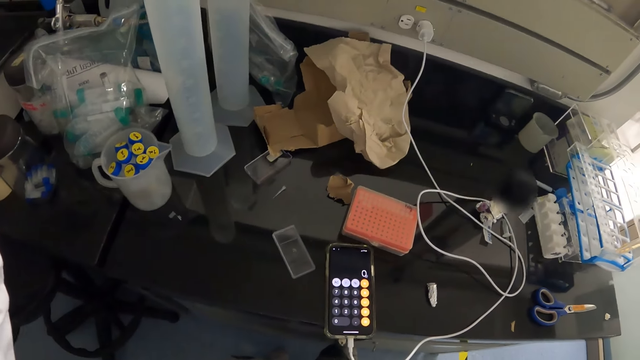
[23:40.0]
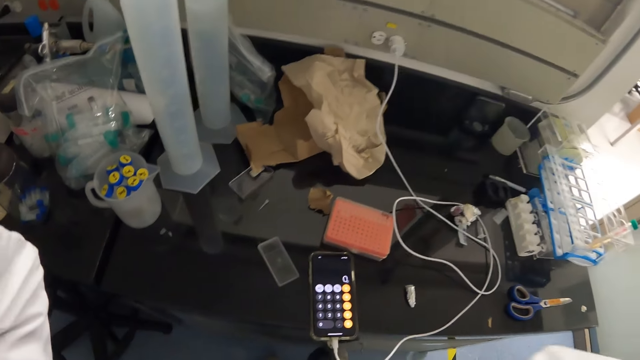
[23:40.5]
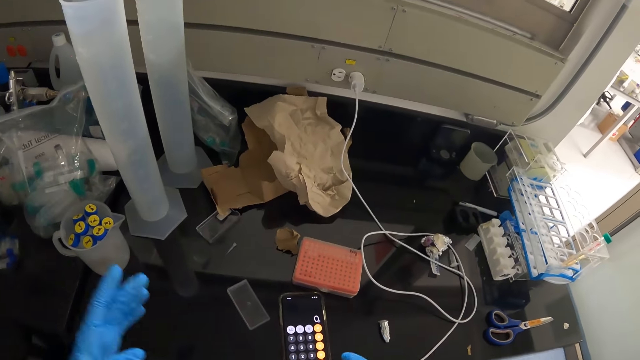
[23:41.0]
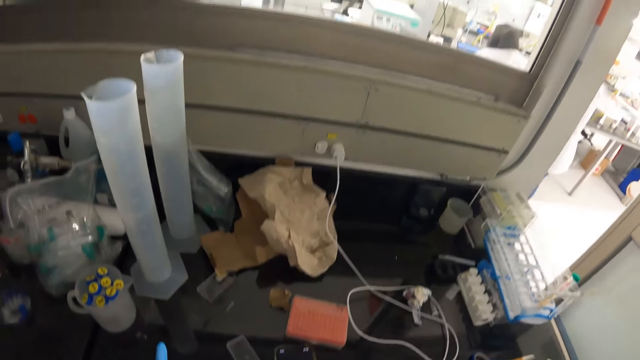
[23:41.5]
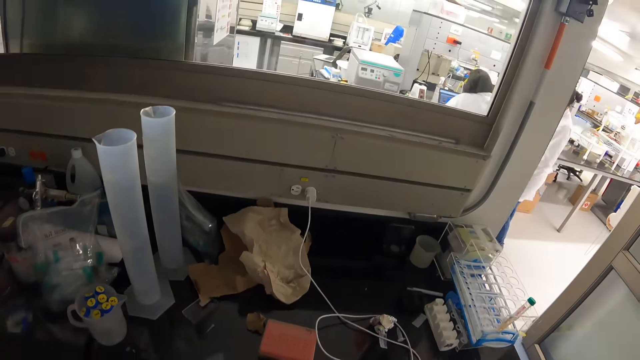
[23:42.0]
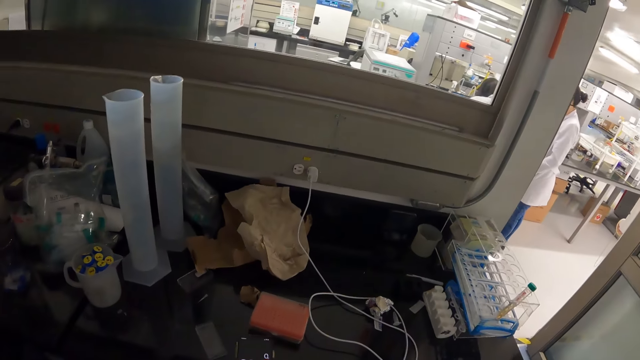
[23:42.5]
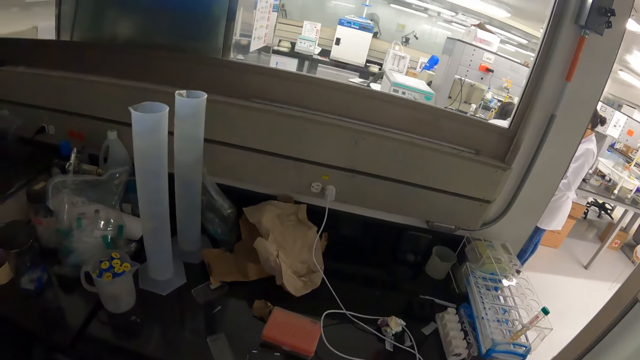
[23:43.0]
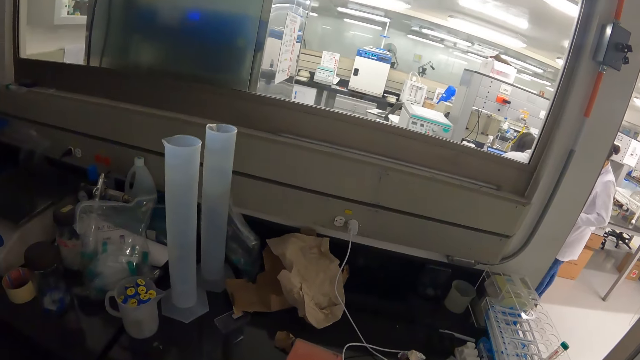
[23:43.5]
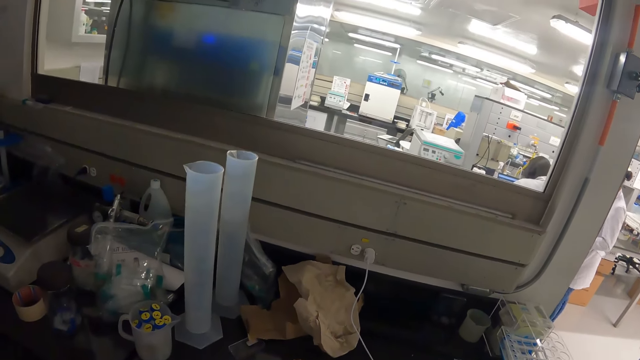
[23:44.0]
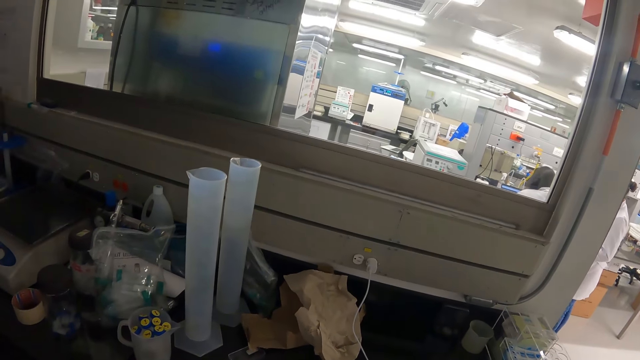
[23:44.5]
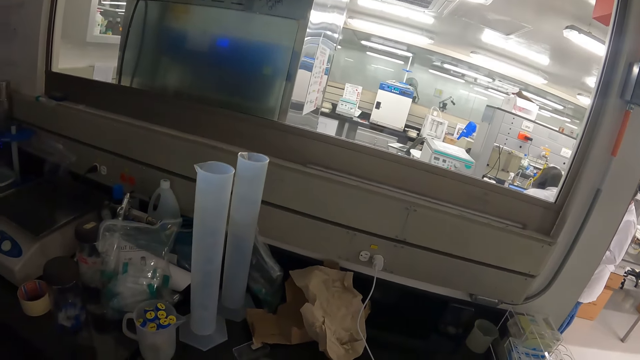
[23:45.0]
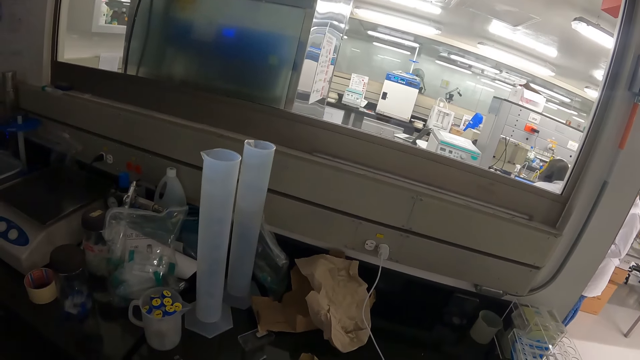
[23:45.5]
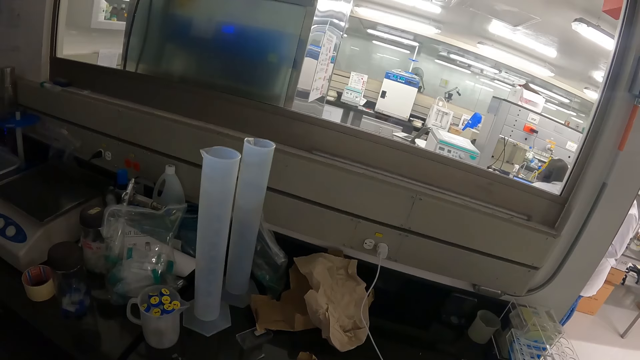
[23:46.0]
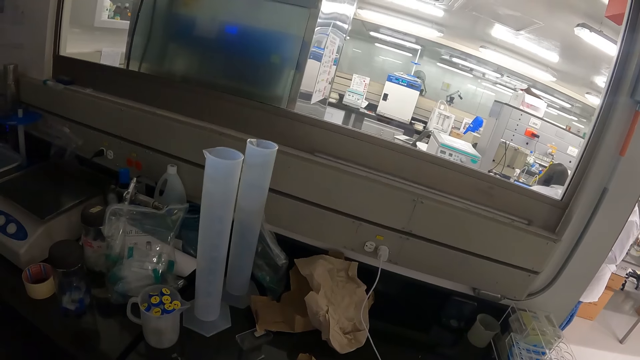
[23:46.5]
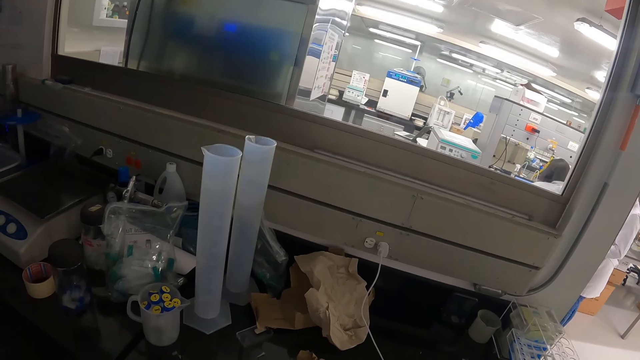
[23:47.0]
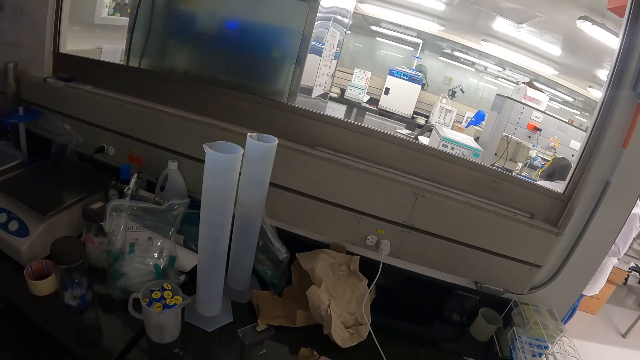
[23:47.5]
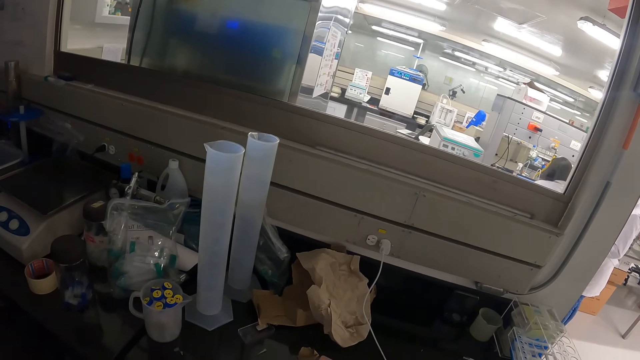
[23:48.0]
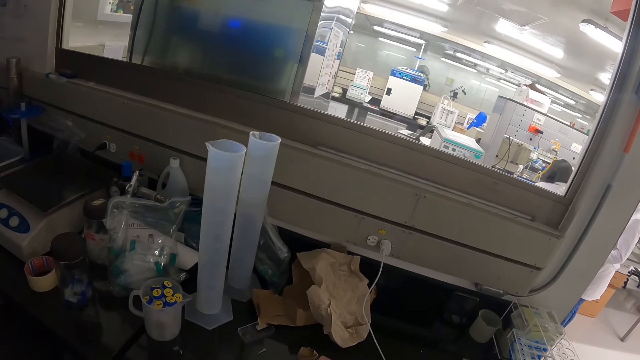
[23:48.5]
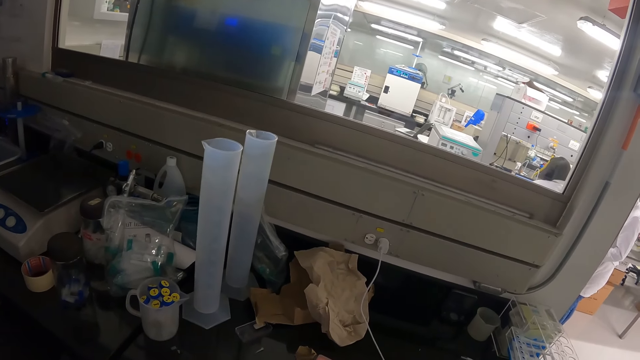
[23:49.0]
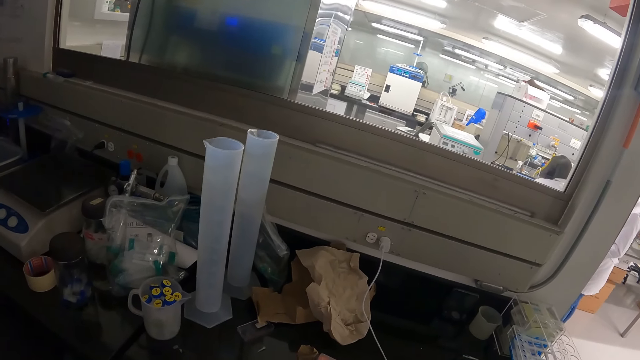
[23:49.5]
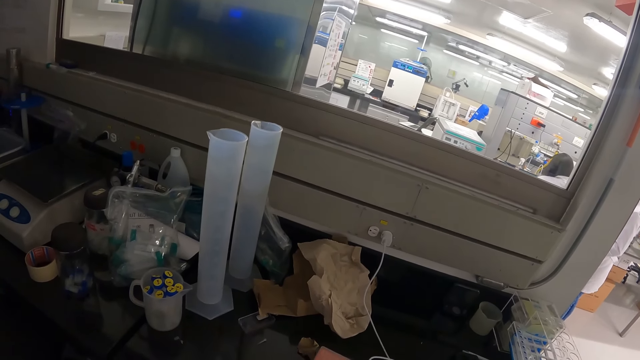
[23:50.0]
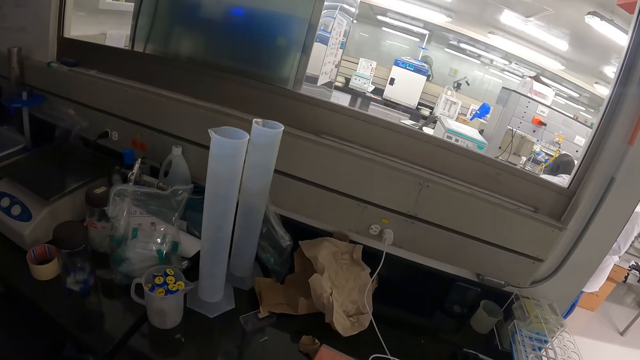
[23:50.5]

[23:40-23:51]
The camera wearer lowers his hands.

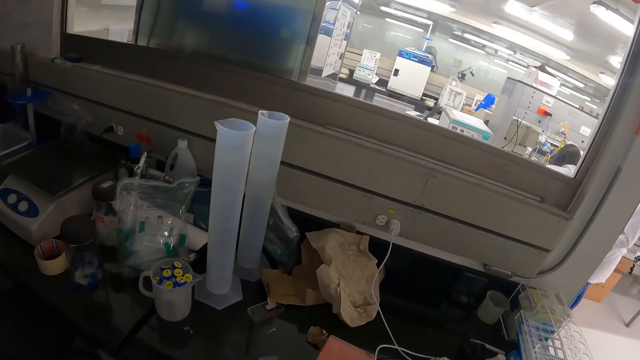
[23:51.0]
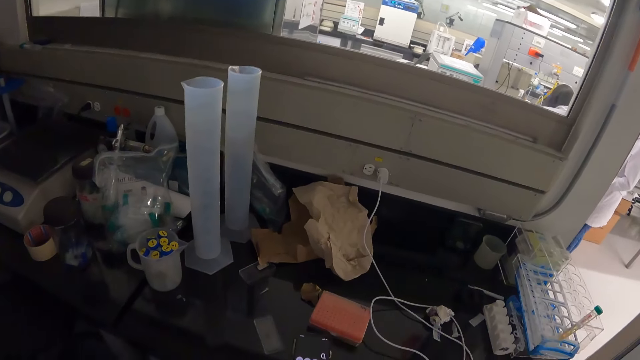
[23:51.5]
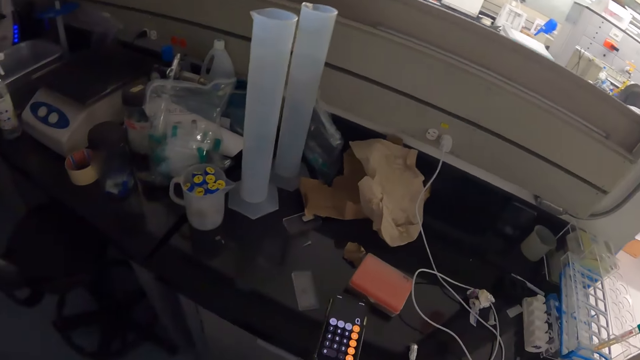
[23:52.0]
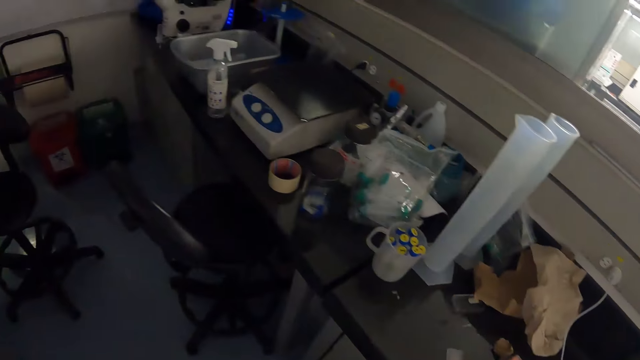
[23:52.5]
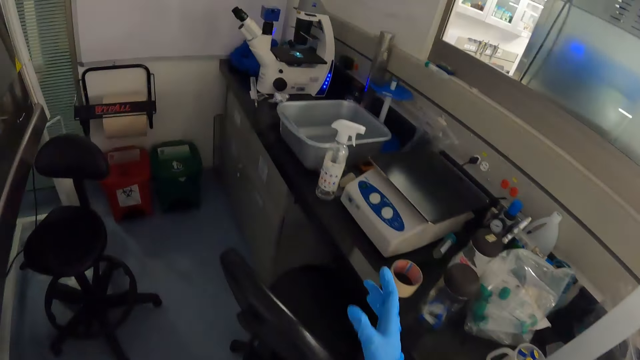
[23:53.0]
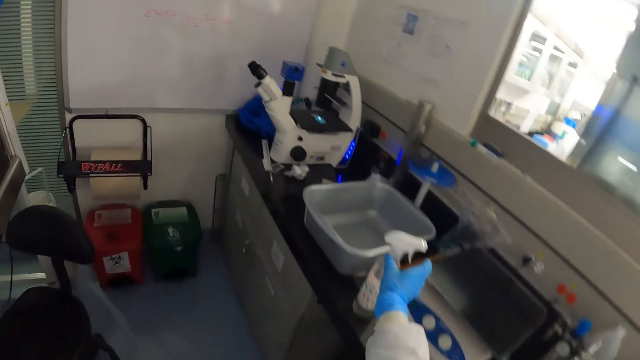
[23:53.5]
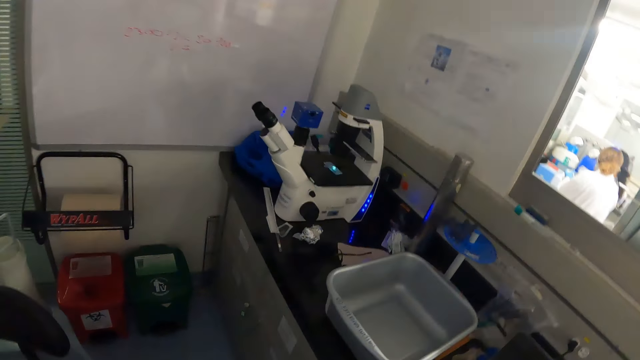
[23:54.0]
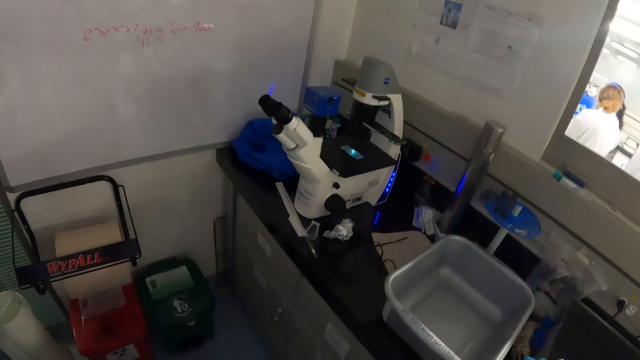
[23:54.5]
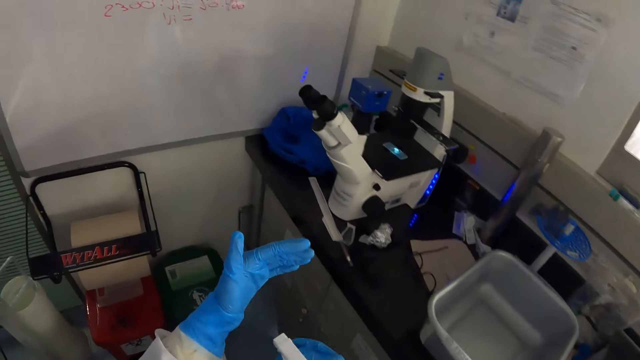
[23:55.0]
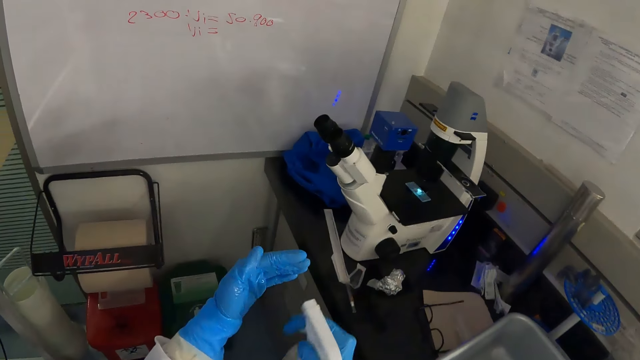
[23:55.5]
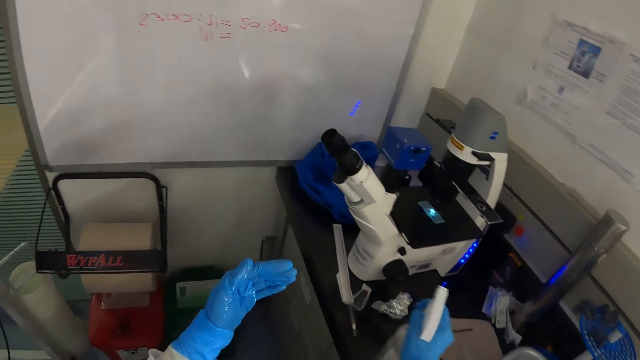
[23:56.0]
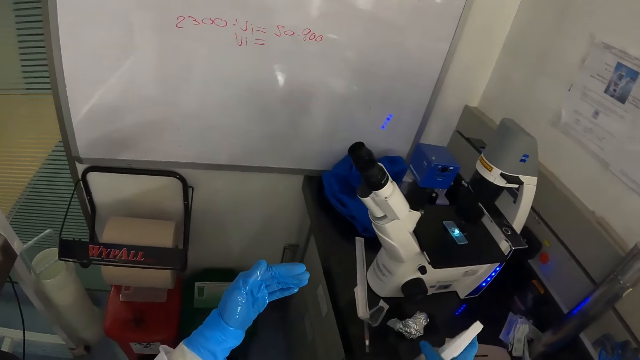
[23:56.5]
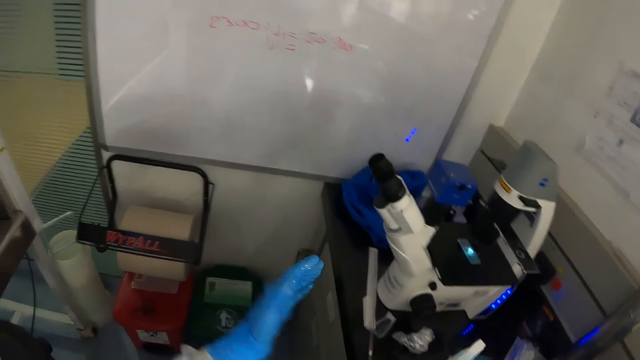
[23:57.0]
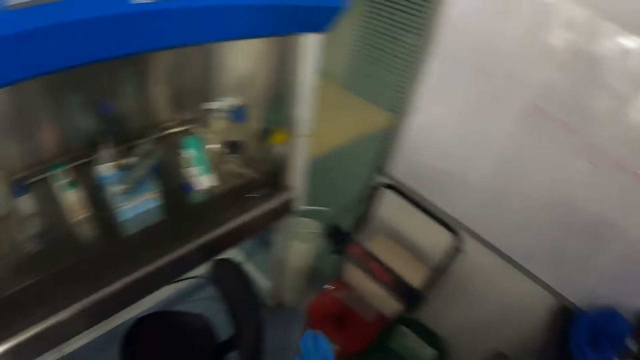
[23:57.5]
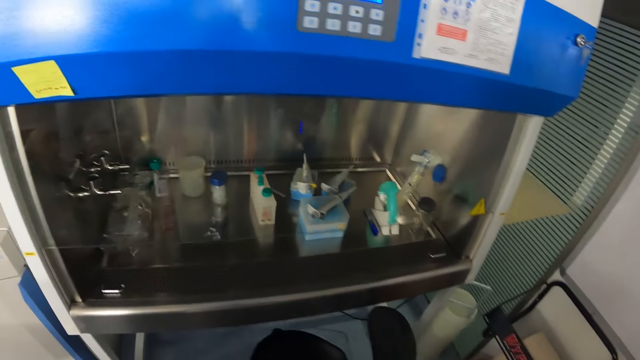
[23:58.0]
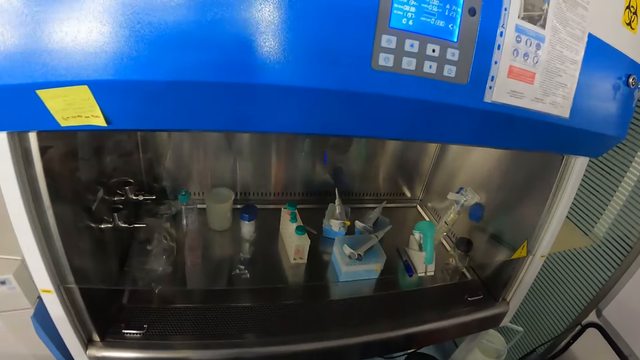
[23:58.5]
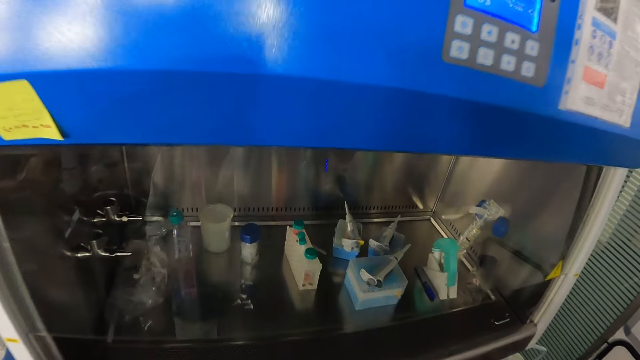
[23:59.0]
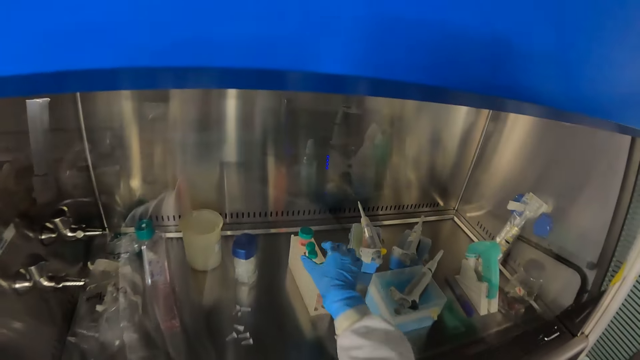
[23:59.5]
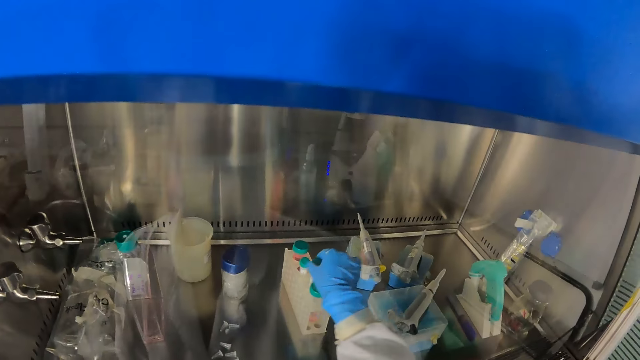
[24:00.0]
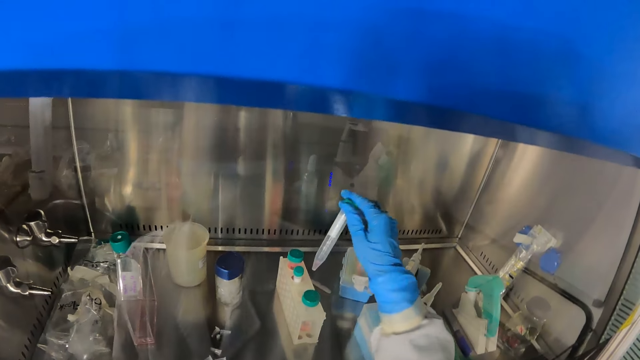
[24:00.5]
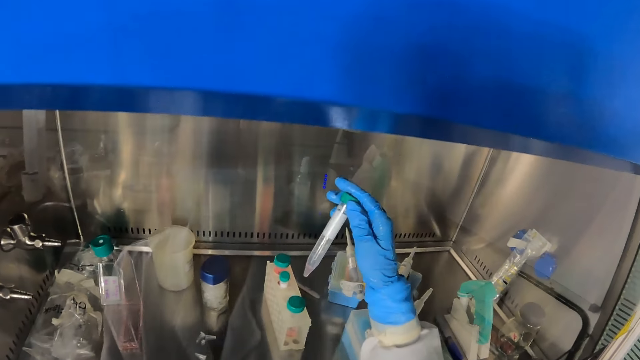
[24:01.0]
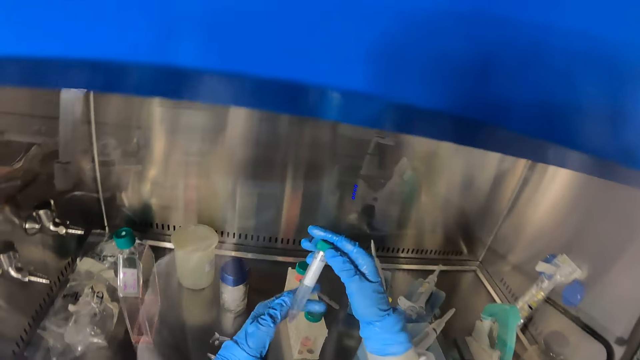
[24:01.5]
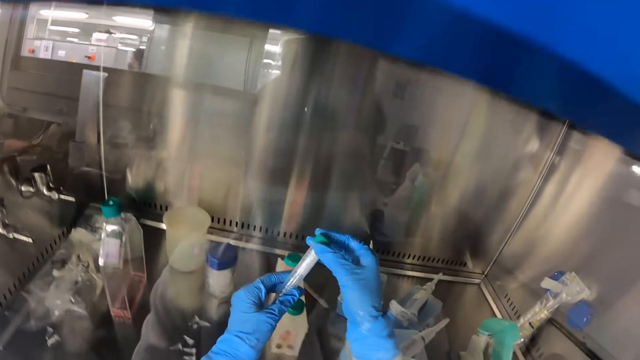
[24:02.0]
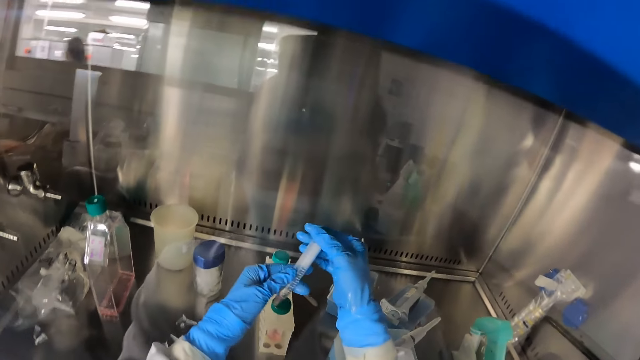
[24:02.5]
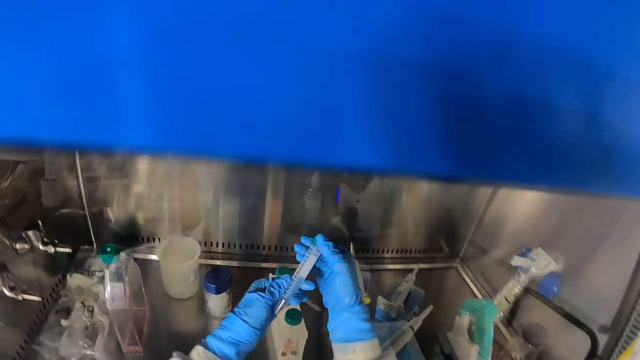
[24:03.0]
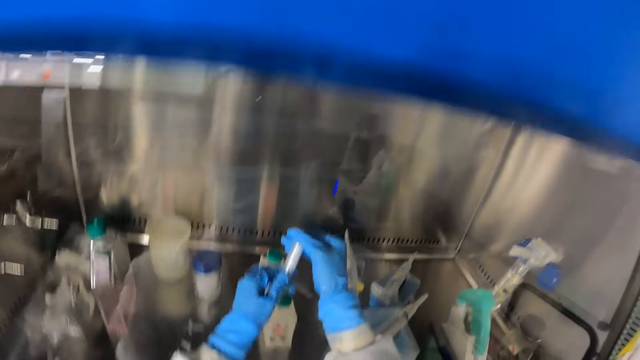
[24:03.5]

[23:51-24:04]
The camera wearer moves around. He picks up a hand sanitizer spray from the laboratory cabinet with his right hand. He sprays his gloved left hand with the hand sanitizer spray. He places the hand sanitizer spray on the laboratory cabinet with his right hand. He rubs his hands together. He picks up a test tube from the test tube holder with his right hand. He turns the test tube with his hands.
